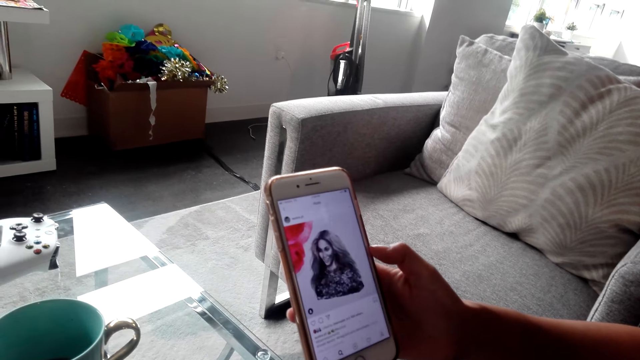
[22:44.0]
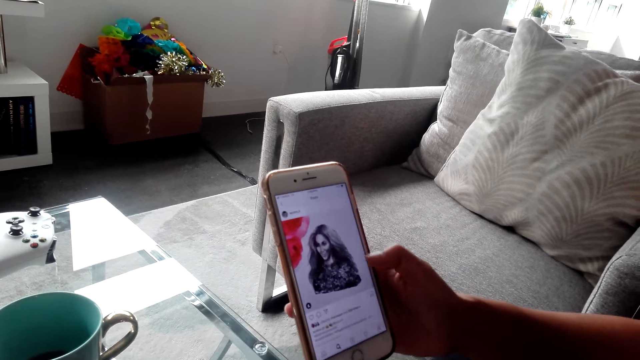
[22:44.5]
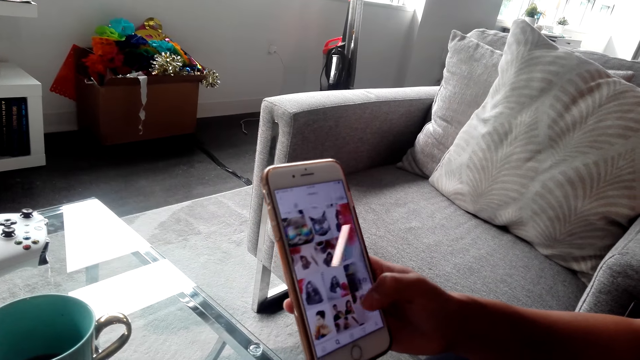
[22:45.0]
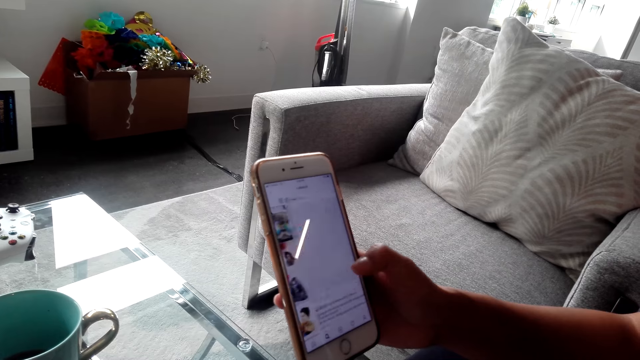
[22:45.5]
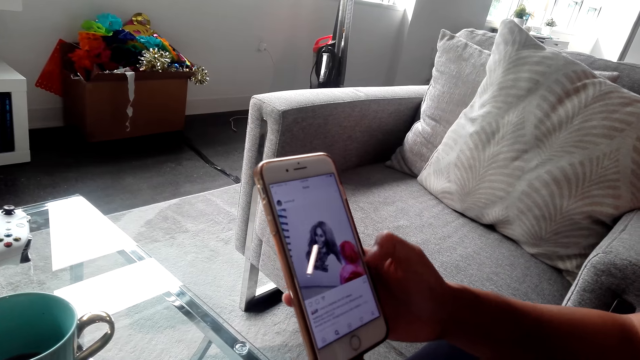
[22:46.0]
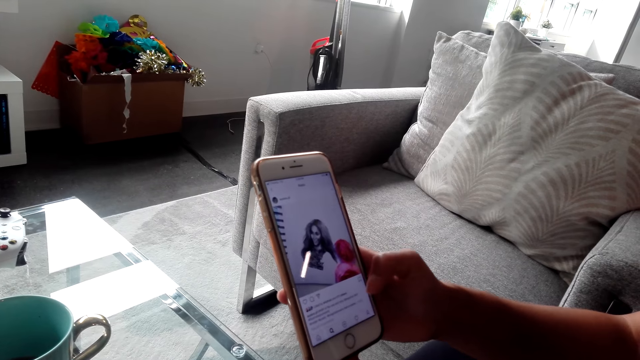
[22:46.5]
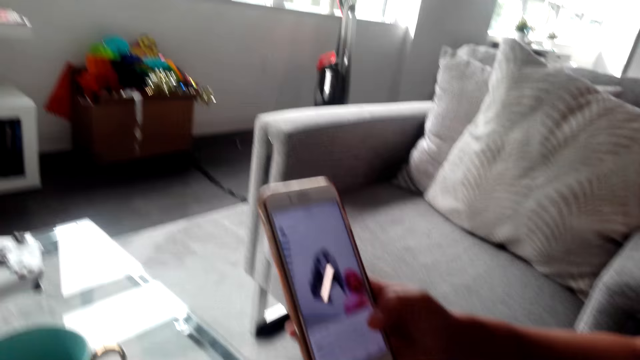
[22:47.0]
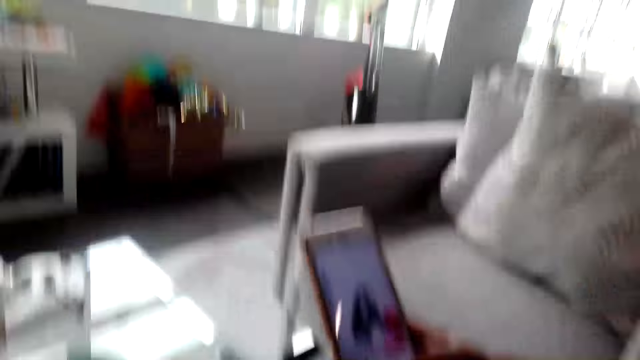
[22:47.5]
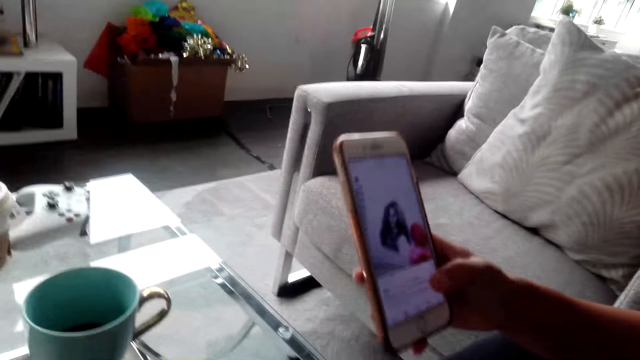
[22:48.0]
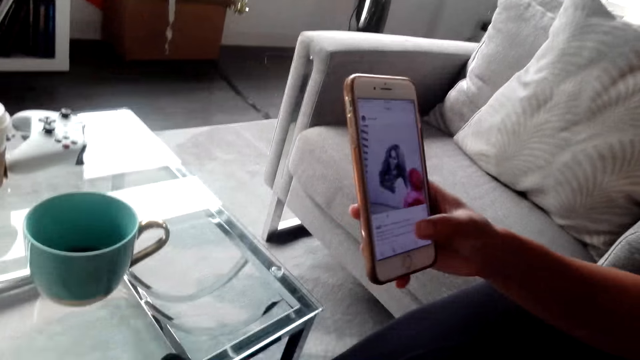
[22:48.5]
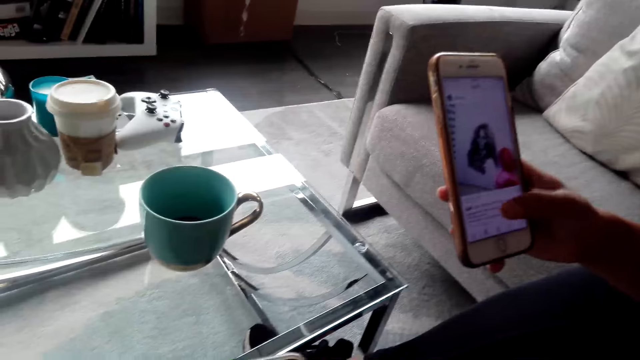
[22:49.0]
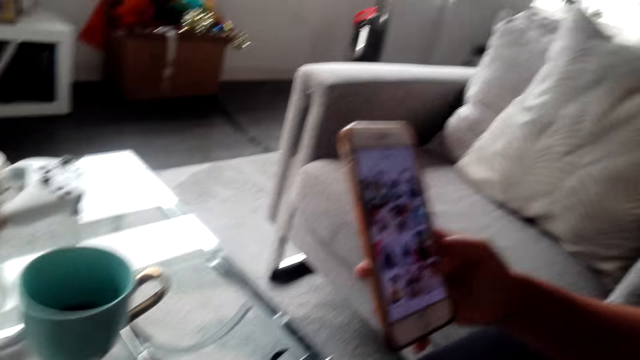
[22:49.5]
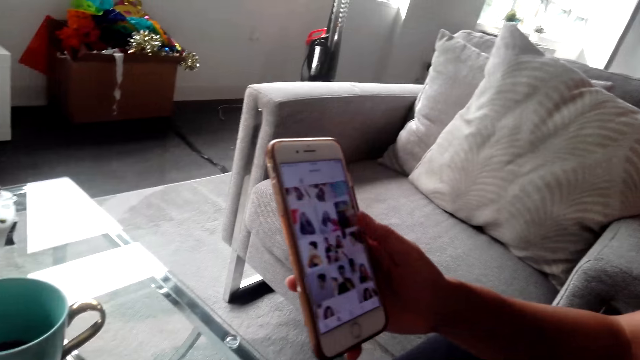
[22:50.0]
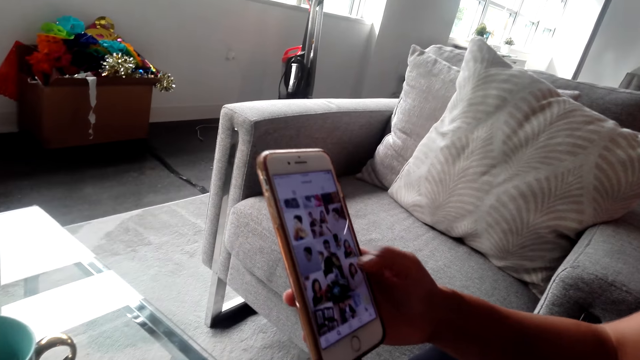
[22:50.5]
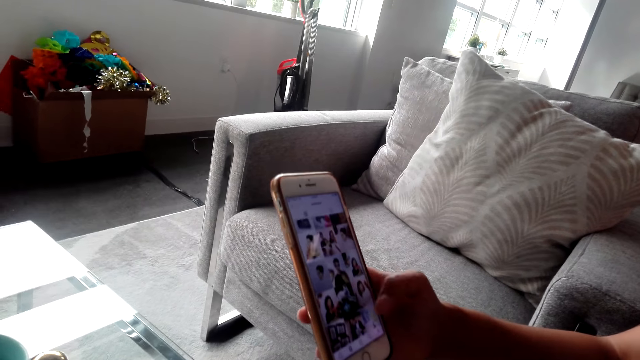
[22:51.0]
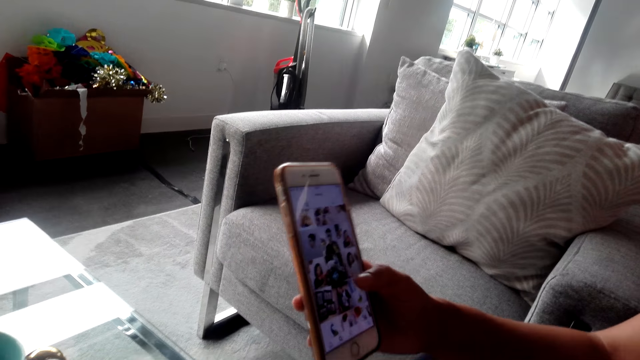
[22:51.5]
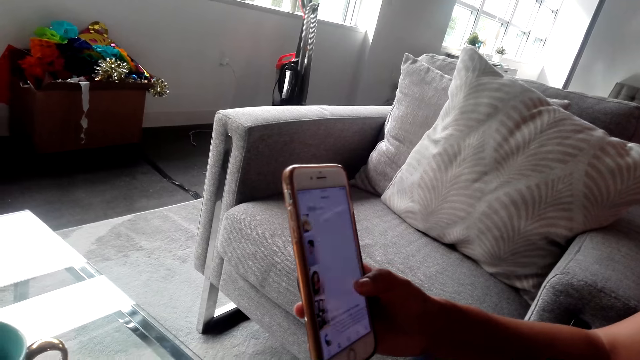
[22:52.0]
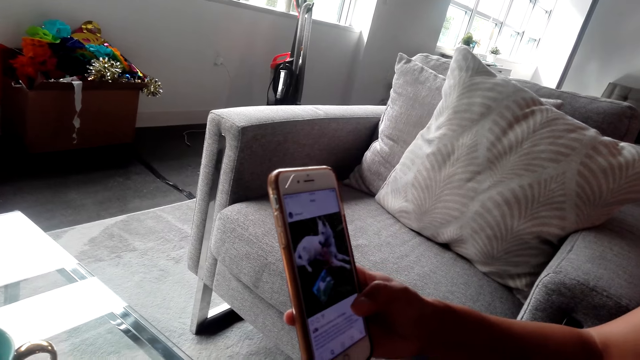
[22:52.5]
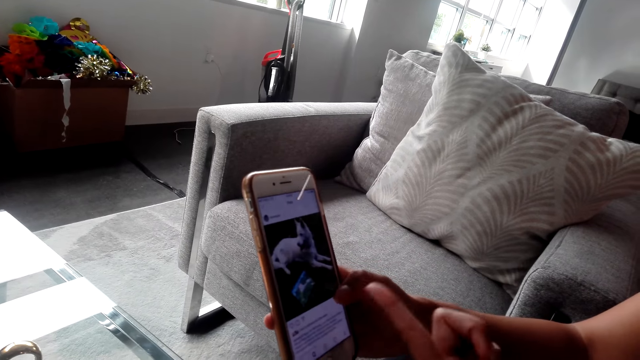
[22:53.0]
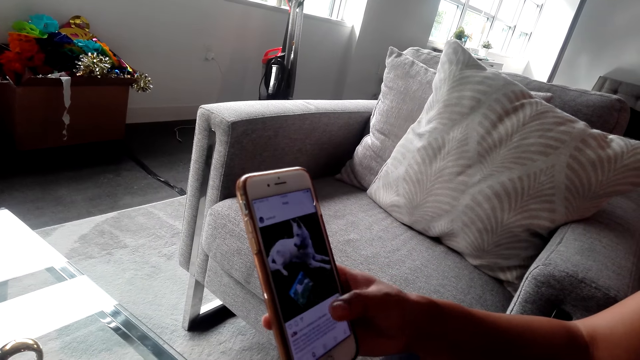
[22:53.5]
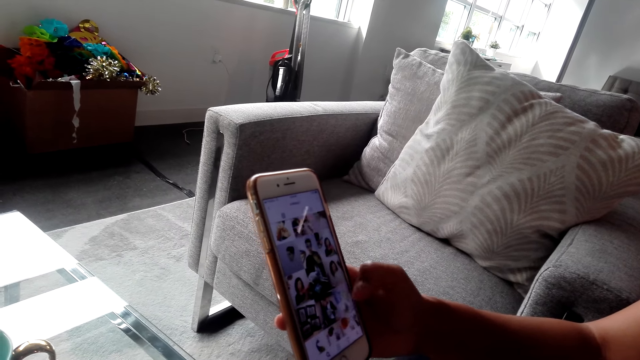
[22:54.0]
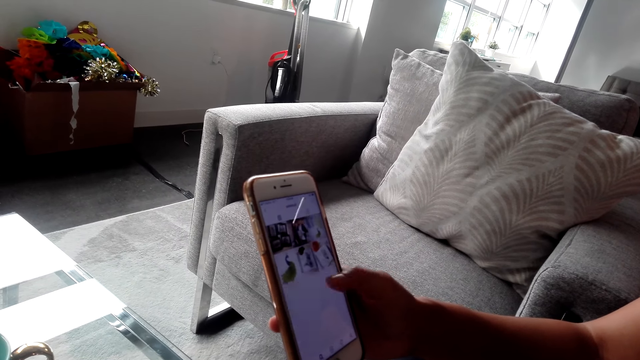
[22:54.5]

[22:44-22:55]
A woman swipes the phone screen. The woman scrolls down the phone screen.

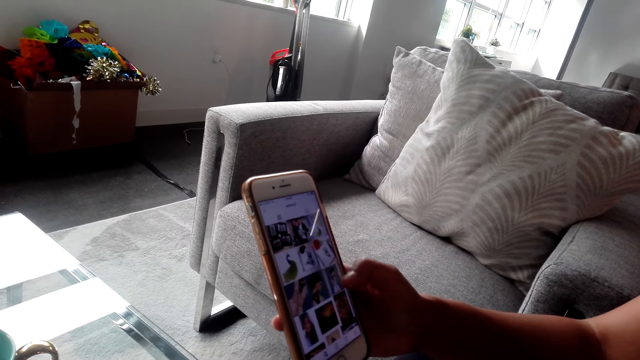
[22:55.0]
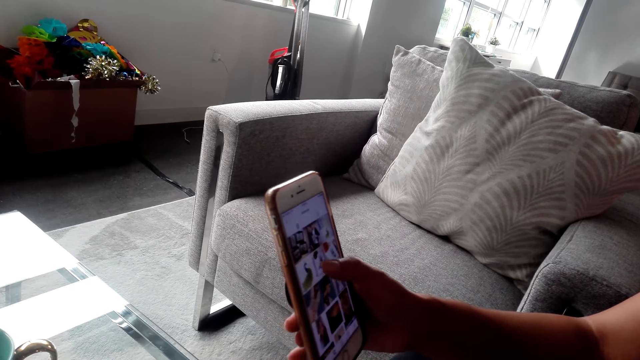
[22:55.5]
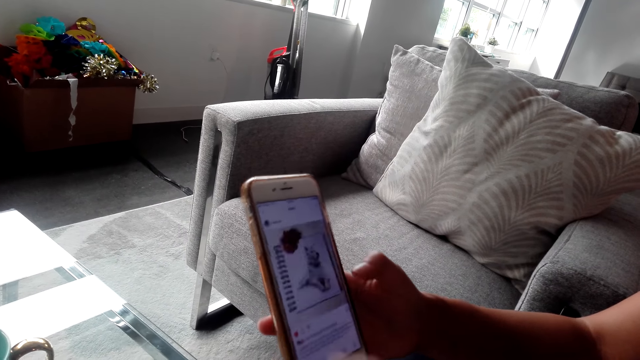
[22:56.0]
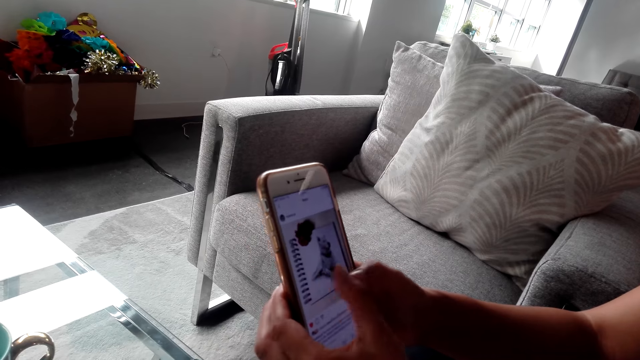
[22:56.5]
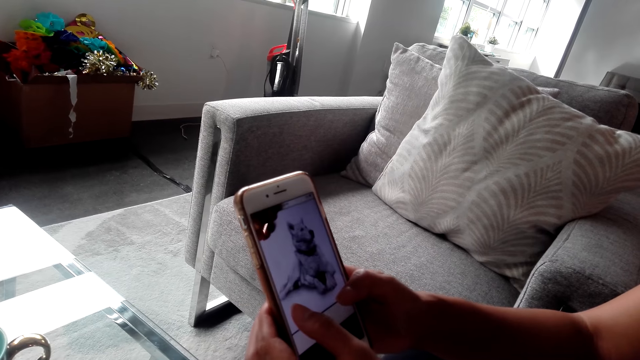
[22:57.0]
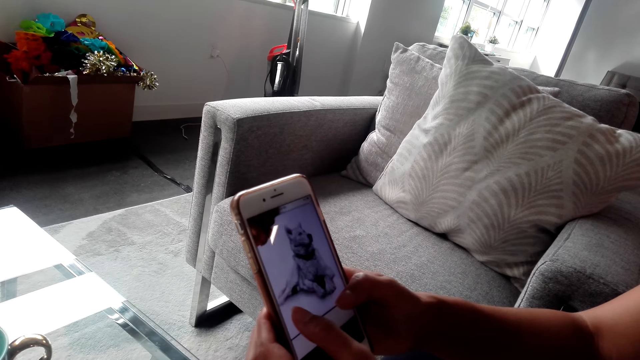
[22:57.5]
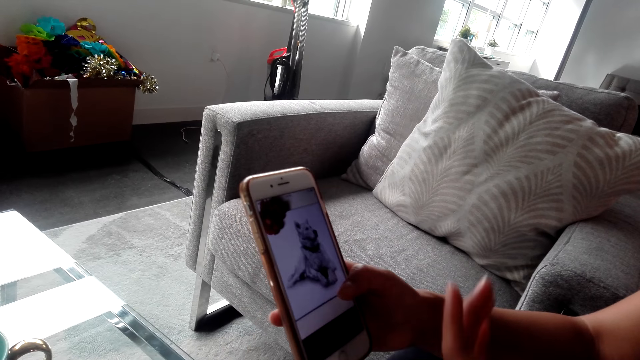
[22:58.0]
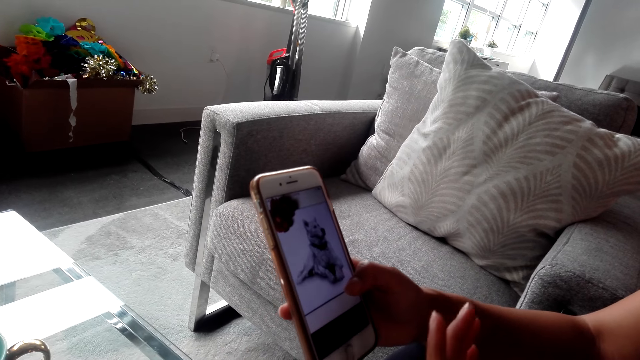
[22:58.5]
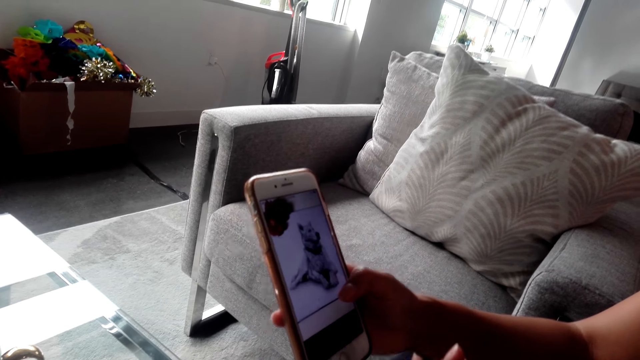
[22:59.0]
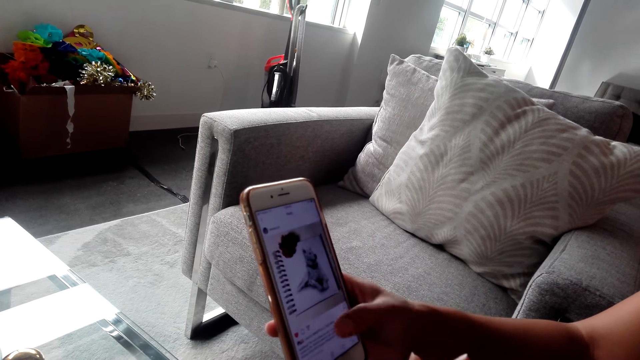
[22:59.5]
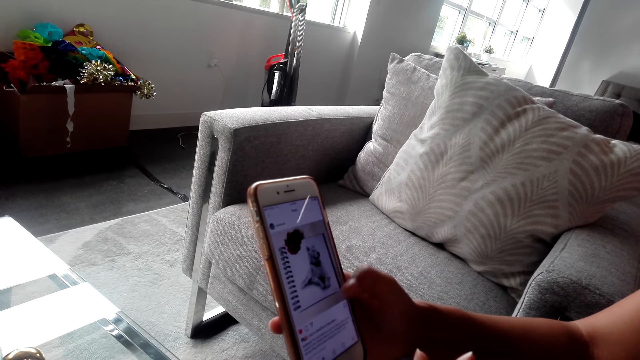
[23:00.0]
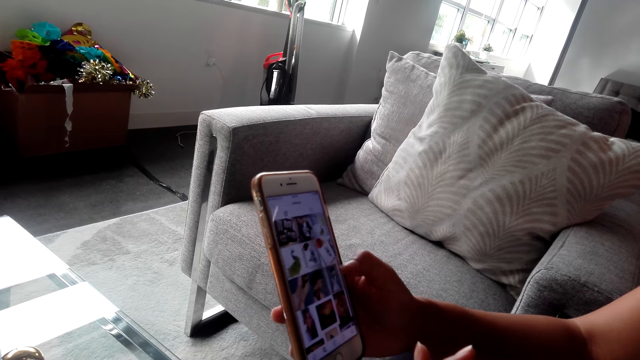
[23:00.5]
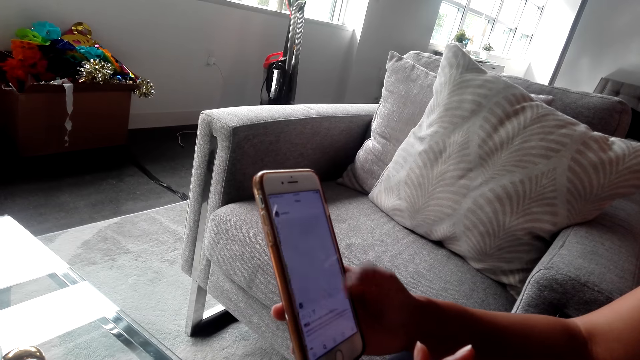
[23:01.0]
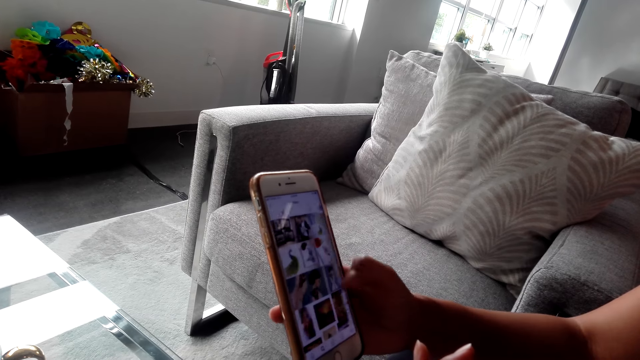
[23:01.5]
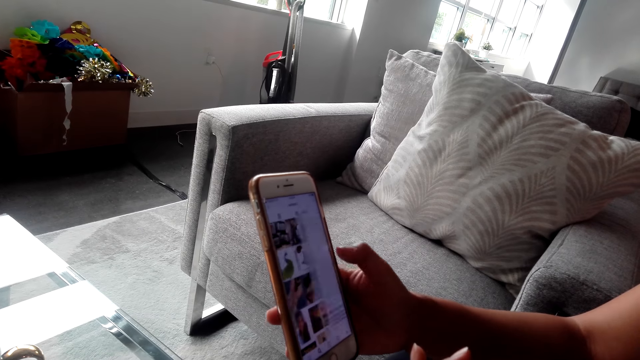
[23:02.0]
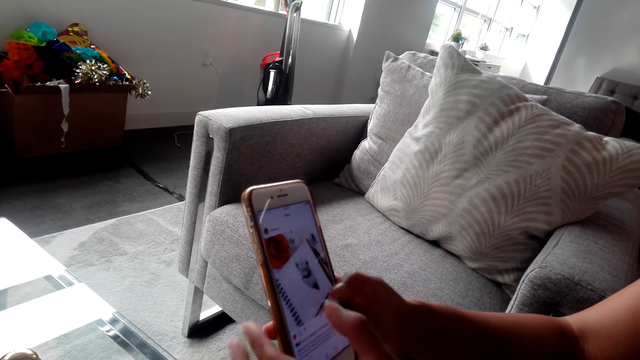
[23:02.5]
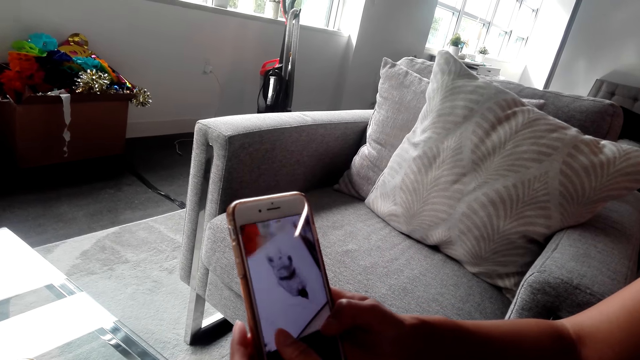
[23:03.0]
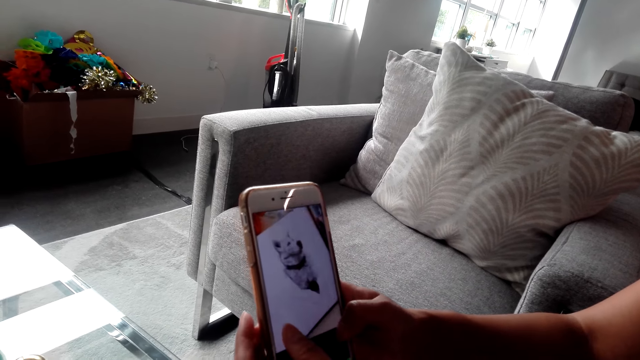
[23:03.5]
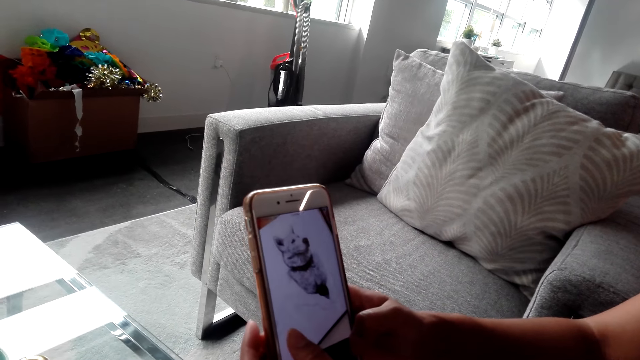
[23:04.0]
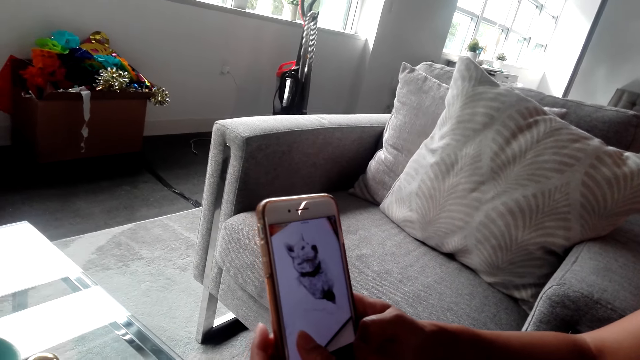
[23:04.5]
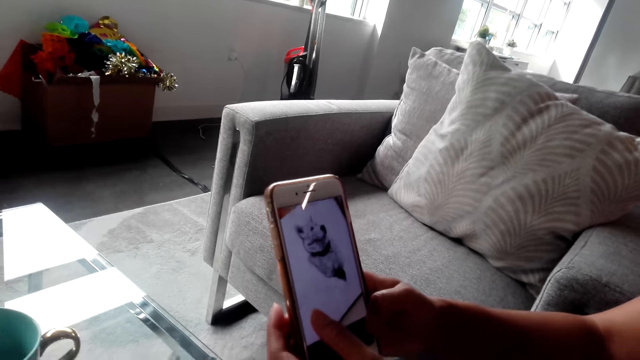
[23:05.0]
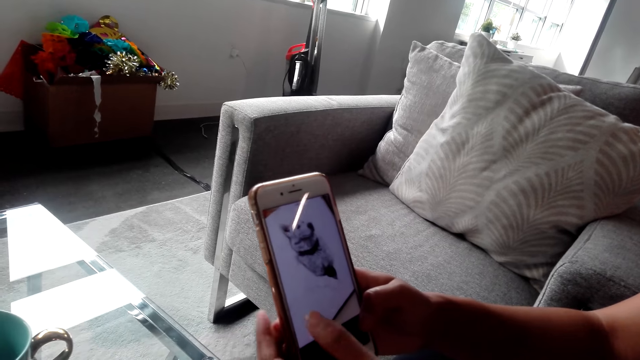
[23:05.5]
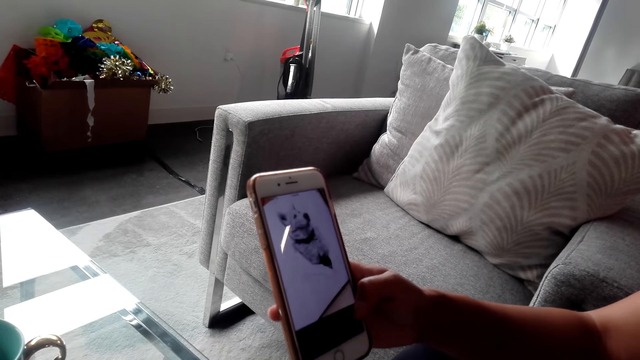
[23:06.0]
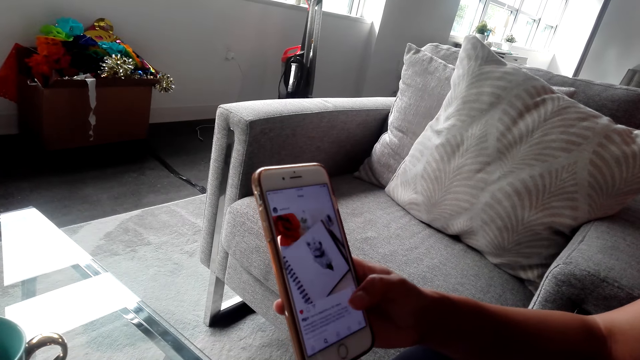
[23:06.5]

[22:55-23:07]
A woman zooms a photo. The woman swipes the phone screen. The woman zooms the photo.
